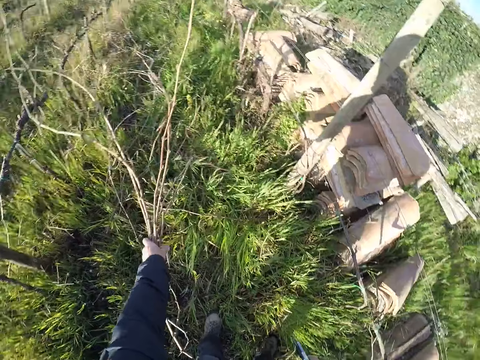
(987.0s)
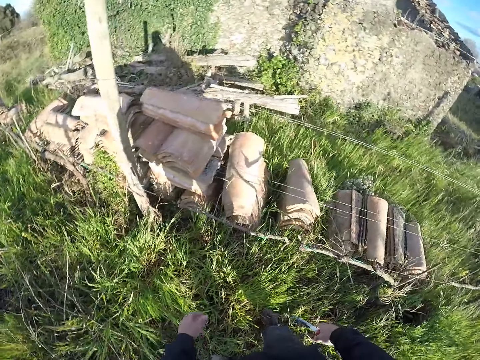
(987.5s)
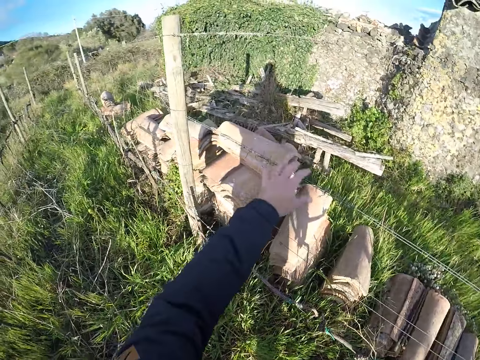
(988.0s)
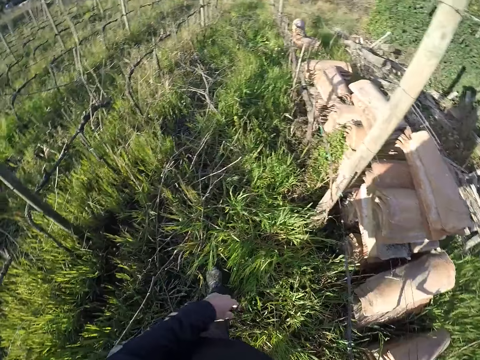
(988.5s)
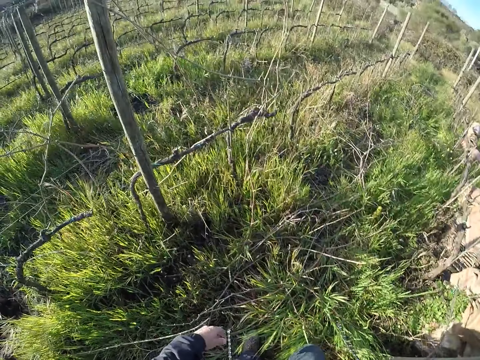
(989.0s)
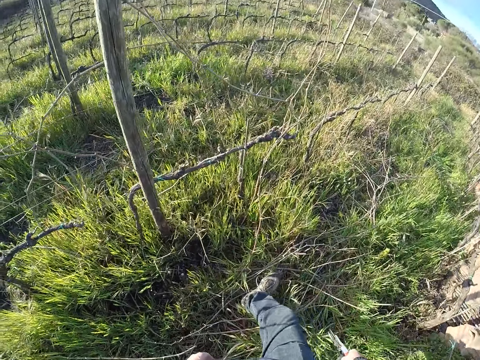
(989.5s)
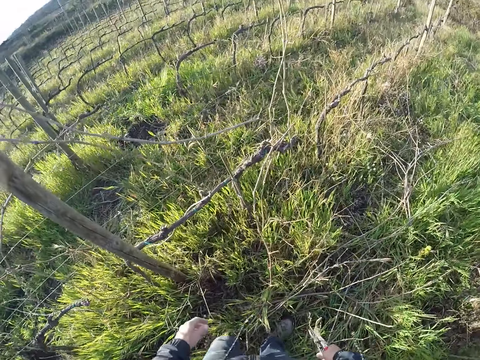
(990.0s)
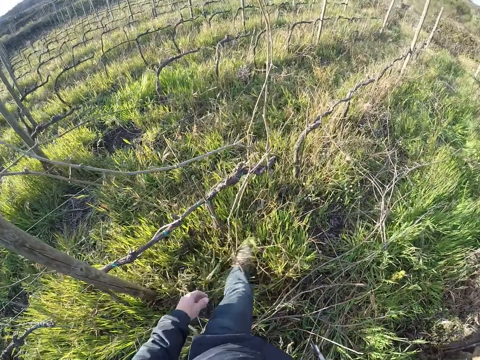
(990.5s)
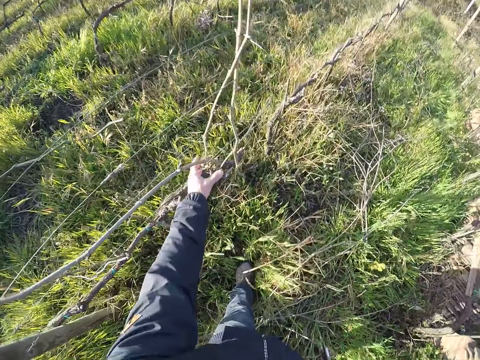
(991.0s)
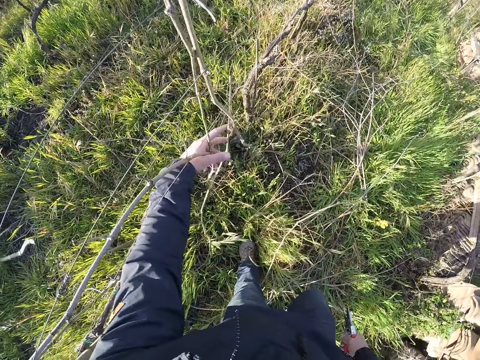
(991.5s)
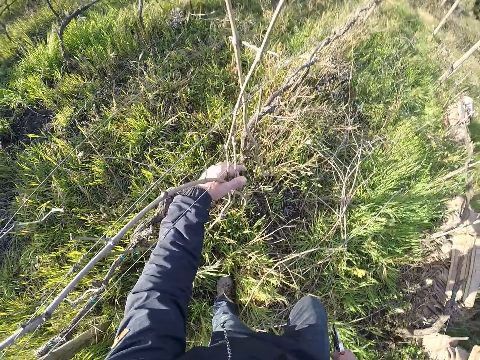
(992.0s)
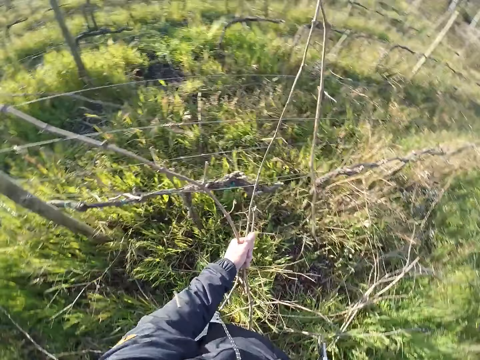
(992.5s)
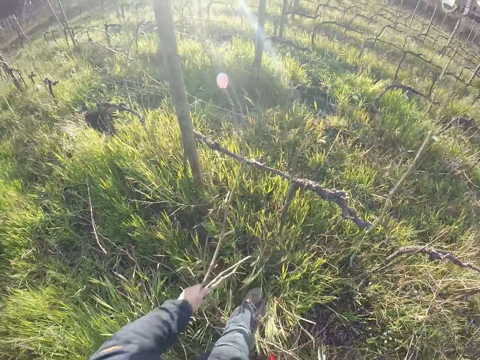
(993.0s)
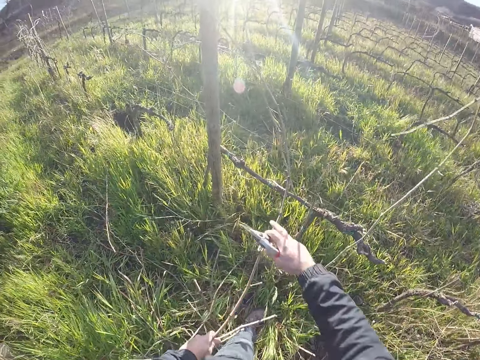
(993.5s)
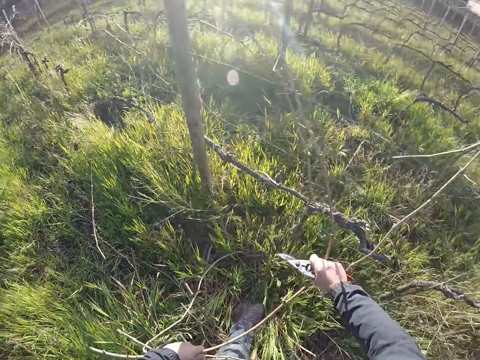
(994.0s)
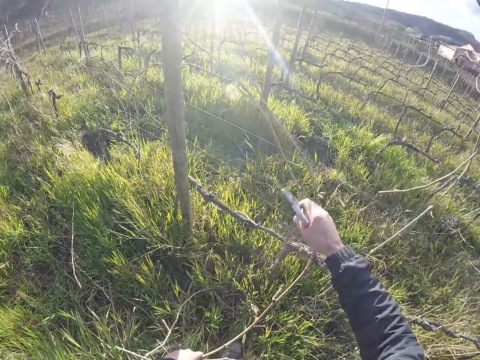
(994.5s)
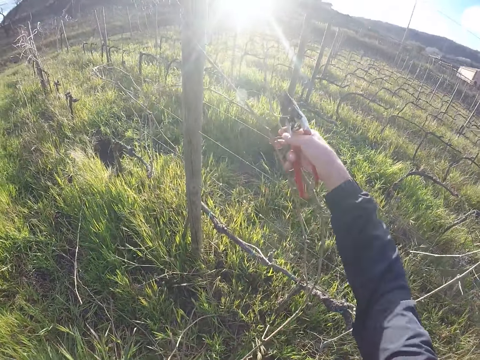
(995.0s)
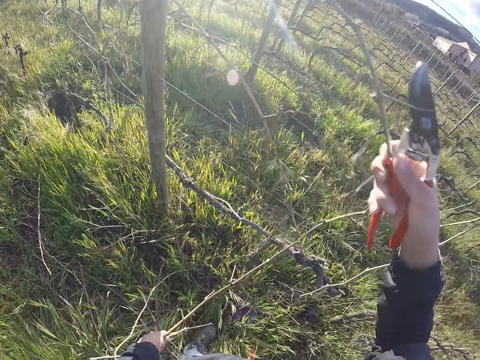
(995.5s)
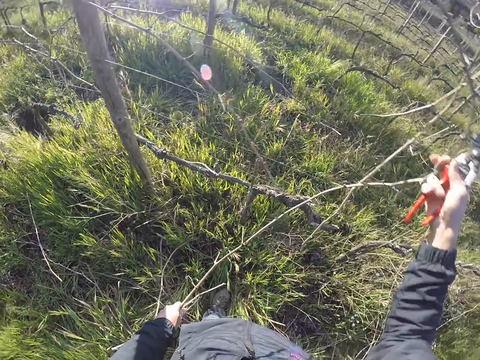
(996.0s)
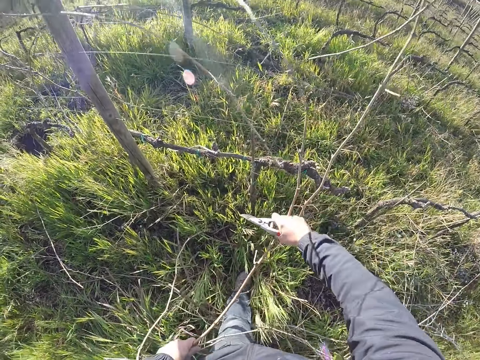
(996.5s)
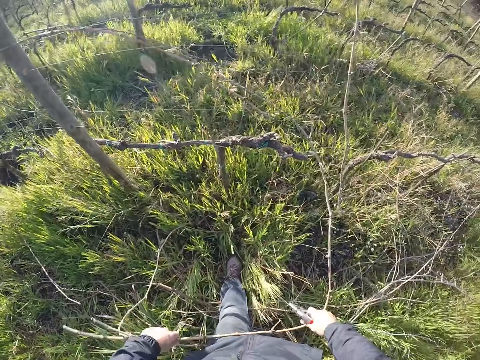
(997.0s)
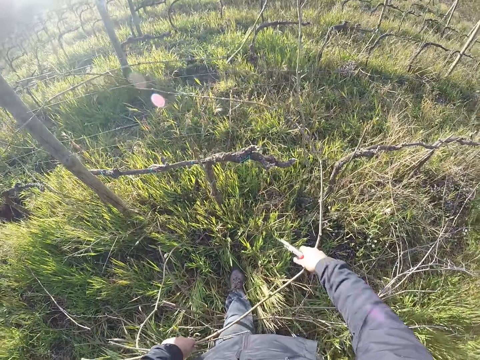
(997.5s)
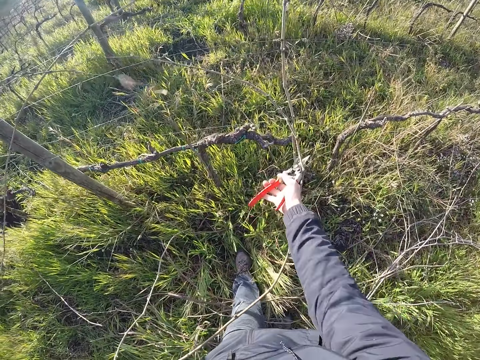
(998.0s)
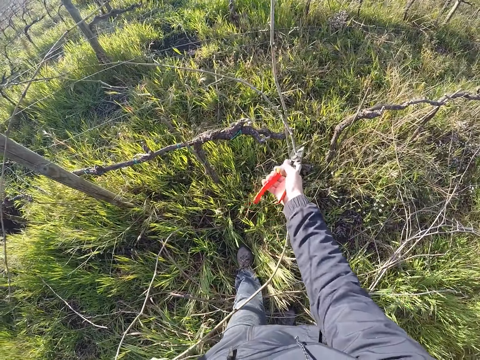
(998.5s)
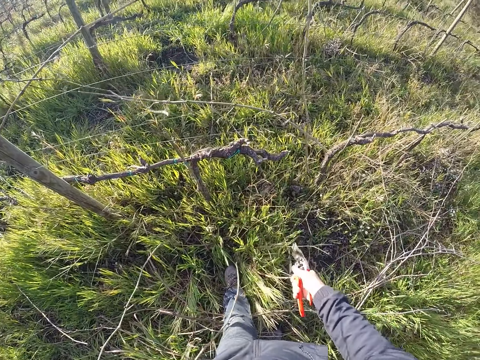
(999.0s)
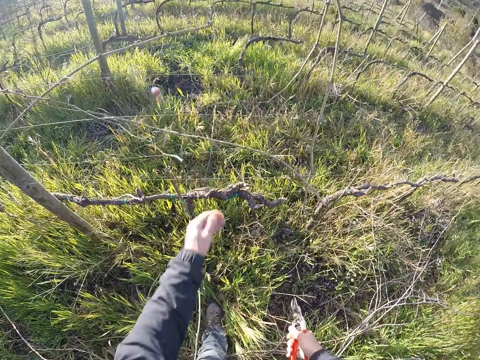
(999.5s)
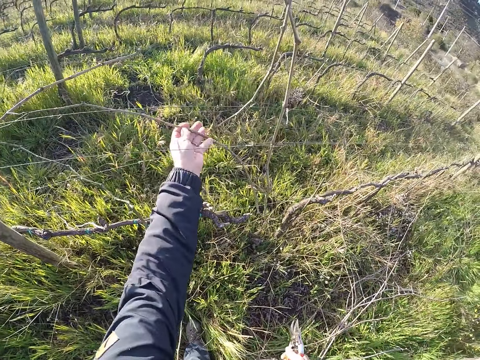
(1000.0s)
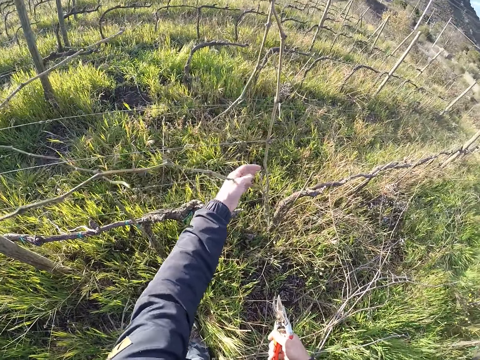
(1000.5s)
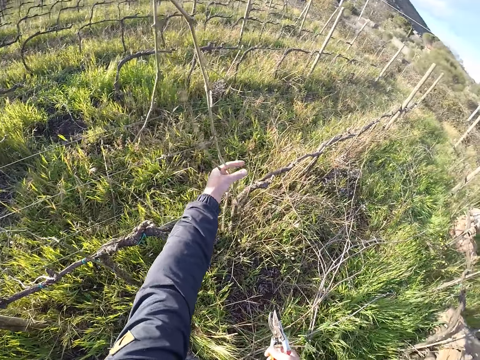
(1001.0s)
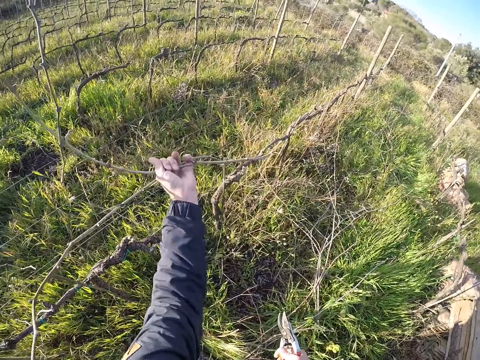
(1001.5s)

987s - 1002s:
The camera wearer drops the stick branch on the ground with his left hand. He touches a stick branch on the wire mesh. He walks in the garden. He pulls a stick branch from the wire mesh with his left hand. He pulls the stick branch from the wire mesh with both hands. He cuts the stick branch with the secateurs in his right hand. He puts the stick branches on the ground. He pulls a stick branch from the wire mesh with his left hand.

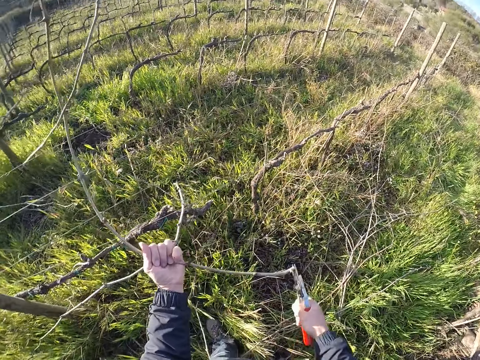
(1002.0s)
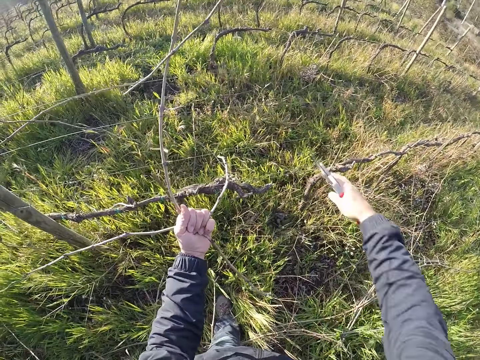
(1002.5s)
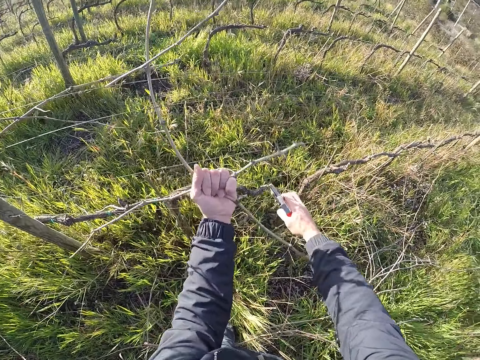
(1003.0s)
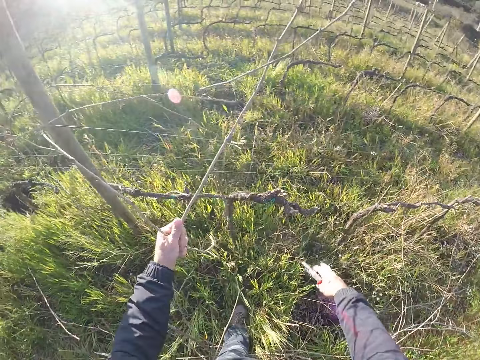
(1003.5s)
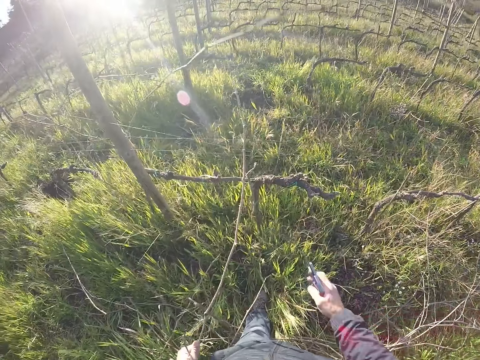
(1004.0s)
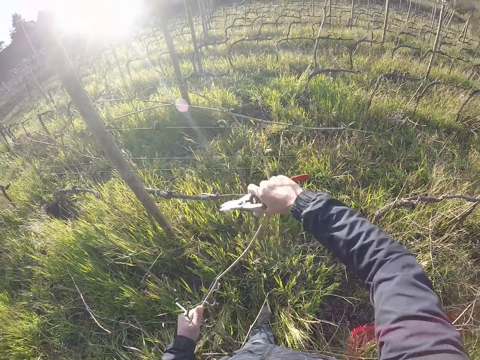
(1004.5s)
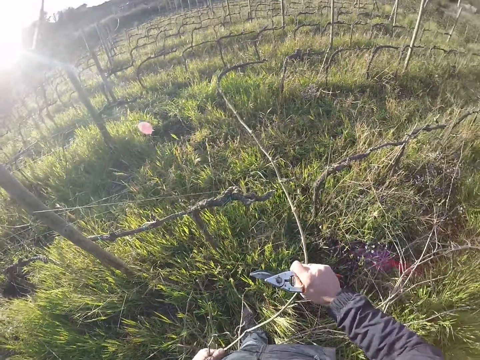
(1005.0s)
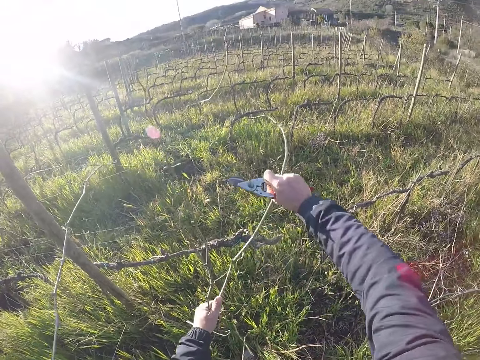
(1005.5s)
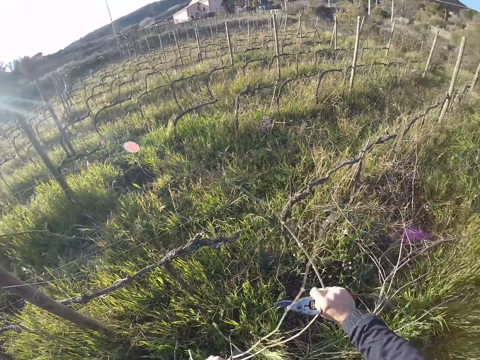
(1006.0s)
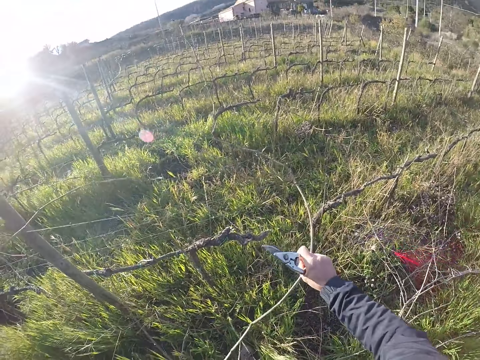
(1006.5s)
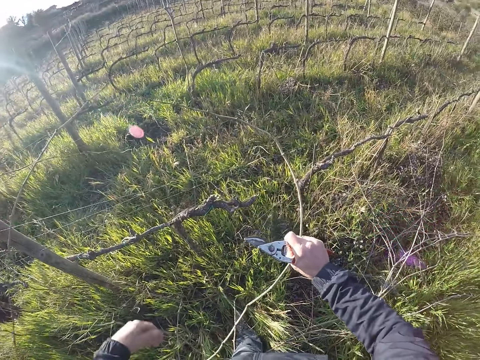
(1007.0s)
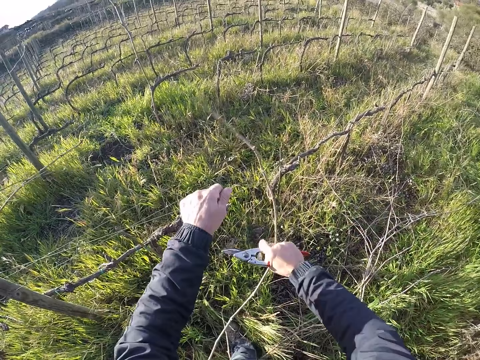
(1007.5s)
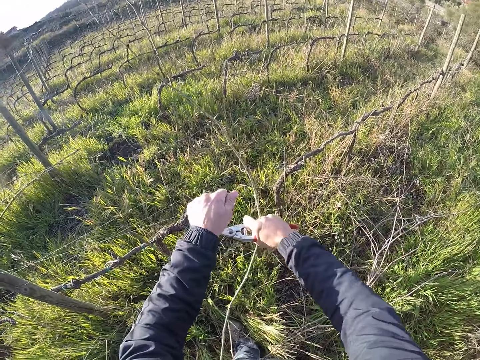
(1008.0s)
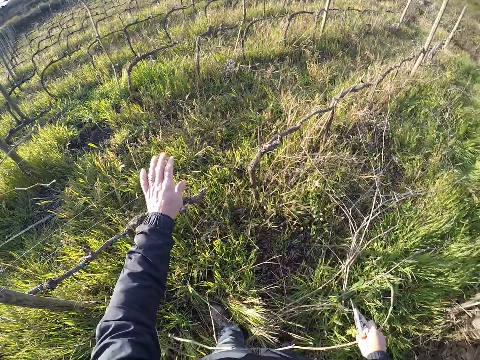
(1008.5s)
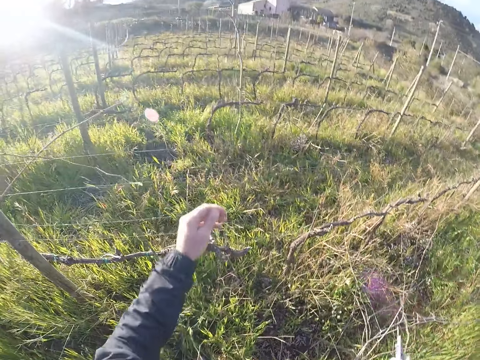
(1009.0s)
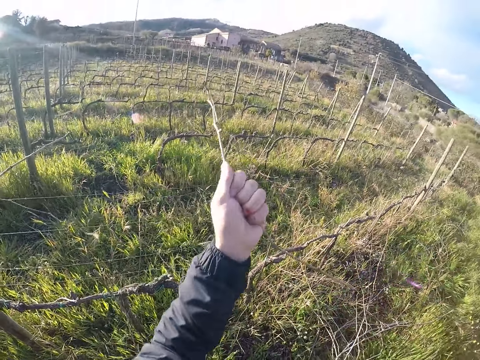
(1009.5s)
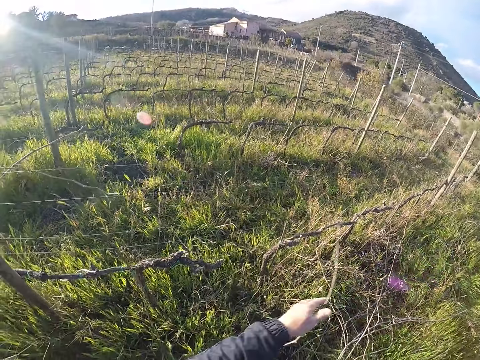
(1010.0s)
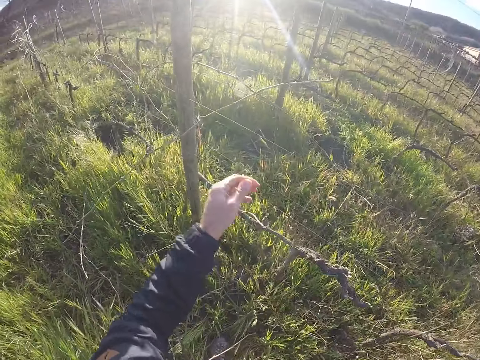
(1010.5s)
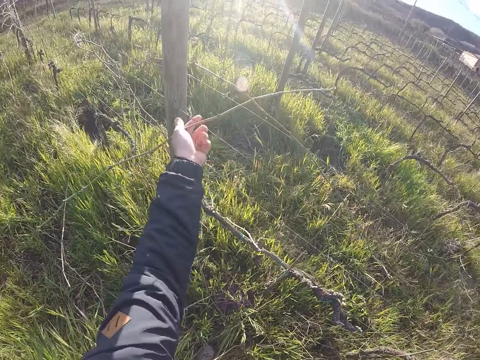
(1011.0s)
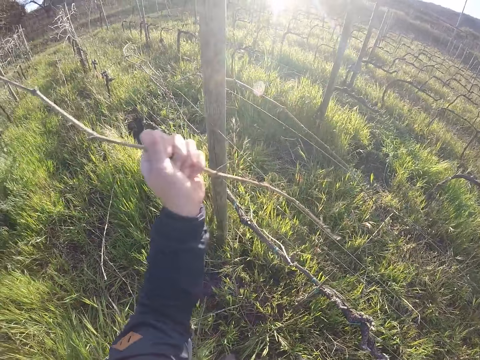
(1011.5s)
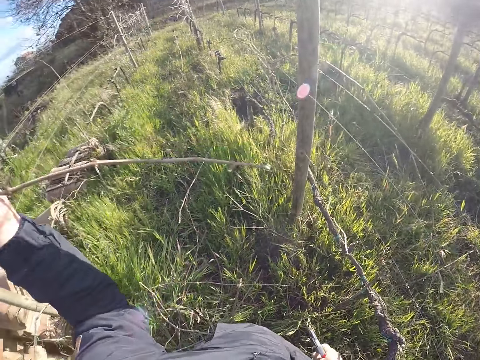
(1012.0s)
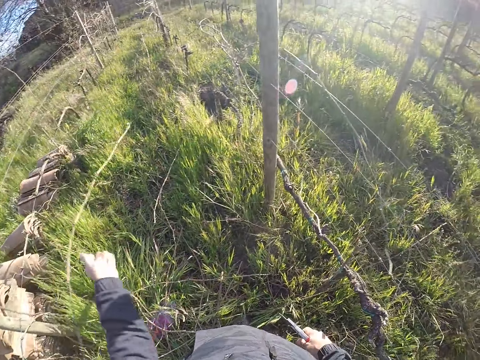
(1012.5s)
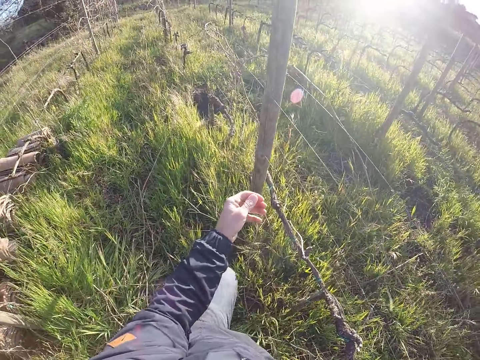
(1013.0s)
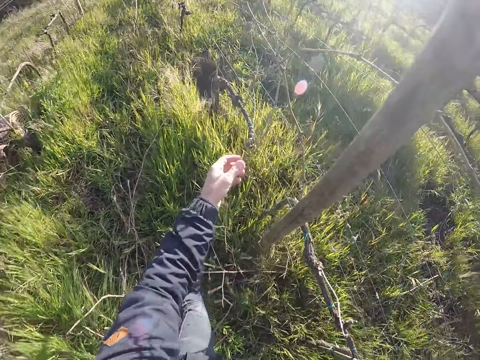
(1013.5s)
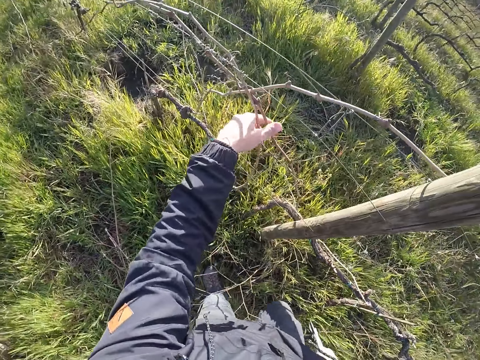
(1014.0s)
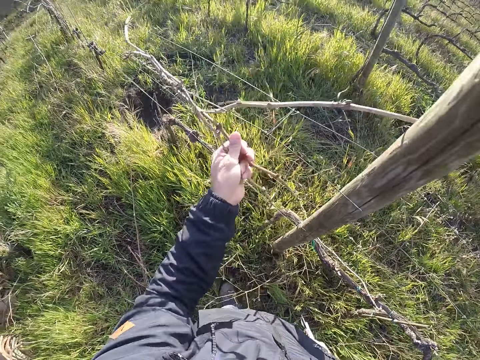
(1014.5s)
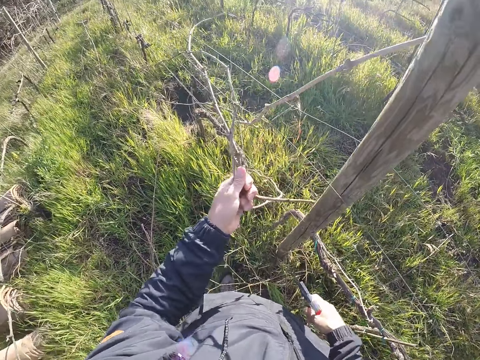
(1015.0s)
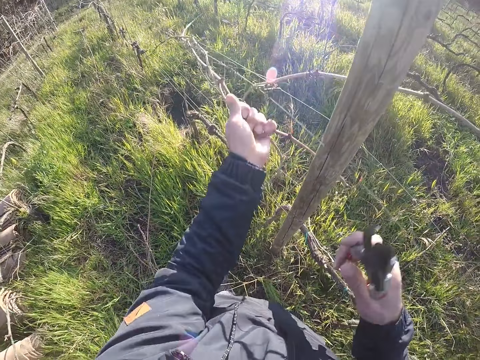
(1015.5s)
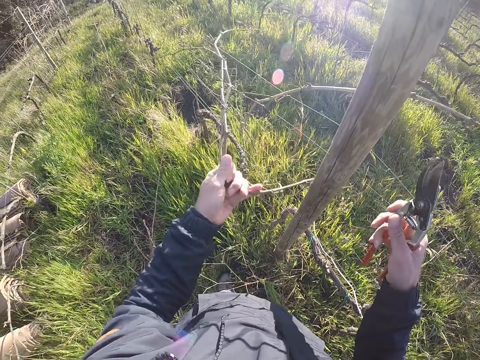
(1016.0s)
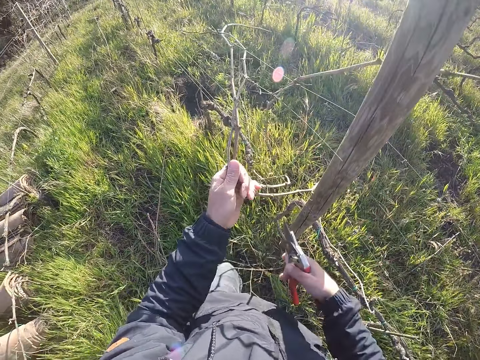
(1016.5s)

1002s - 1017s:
The camera wearer adjusts the wire mesh with his right hand. He pulls a stick branch from the wire mesh with both hands. He adjusts the wire mesh with his left hand. He puts the dry branch on the ground. He pulls a stick branch from the wire mesh with his left hand. He drops the stick branch on the ground with his left hand. He pulls a stick branch from the wire mesh with his left hand. He drops the stick branch on the ground with his left hand. He pulls a stick branch from the wire mesh with his left hand. He adjusts the wire mesh with his right hand.
